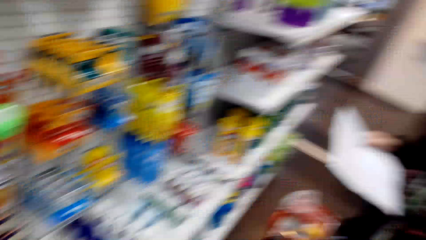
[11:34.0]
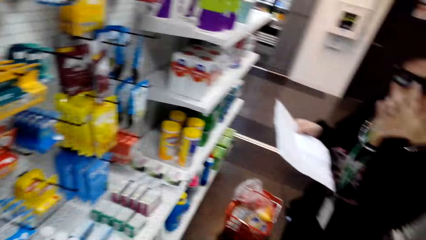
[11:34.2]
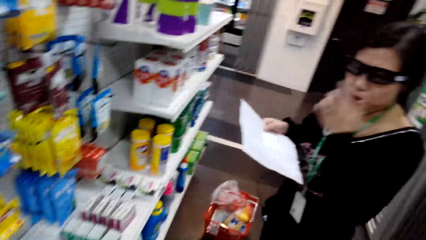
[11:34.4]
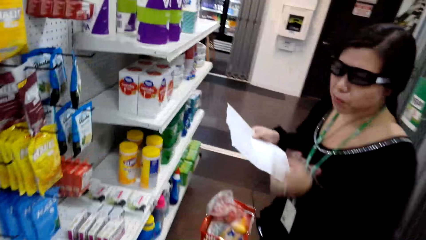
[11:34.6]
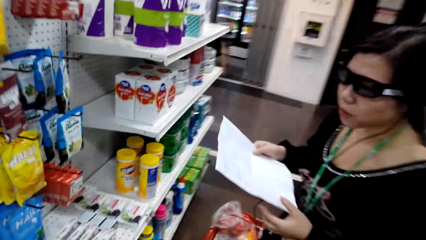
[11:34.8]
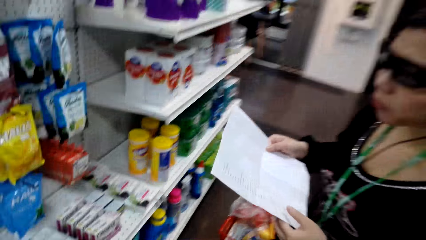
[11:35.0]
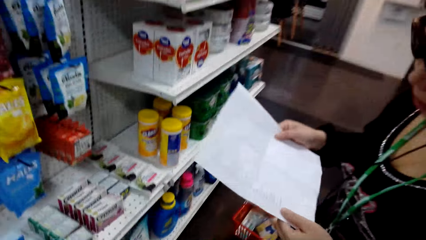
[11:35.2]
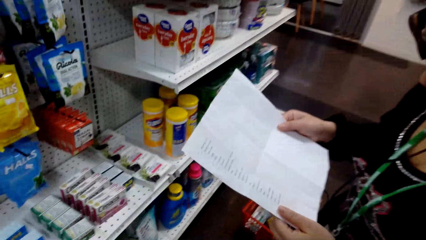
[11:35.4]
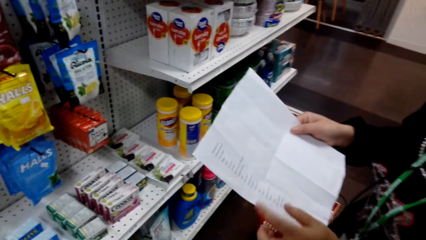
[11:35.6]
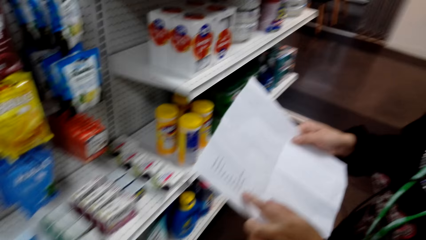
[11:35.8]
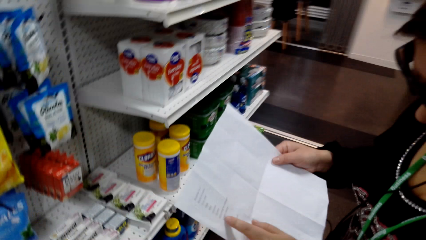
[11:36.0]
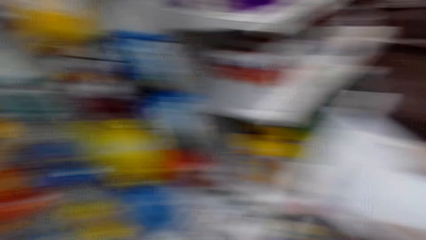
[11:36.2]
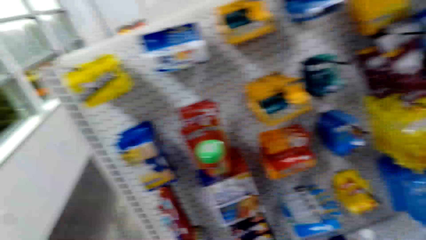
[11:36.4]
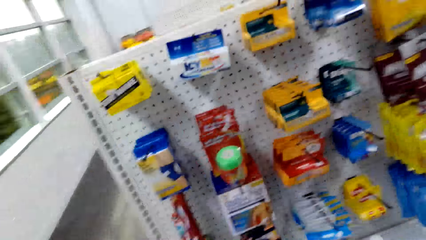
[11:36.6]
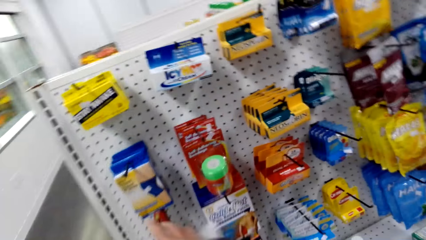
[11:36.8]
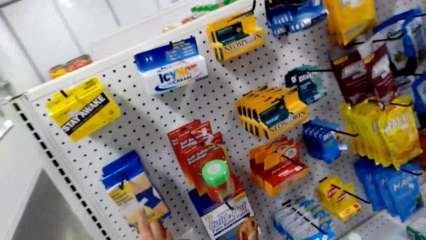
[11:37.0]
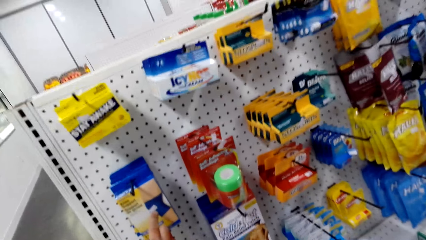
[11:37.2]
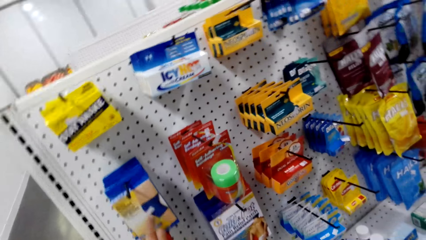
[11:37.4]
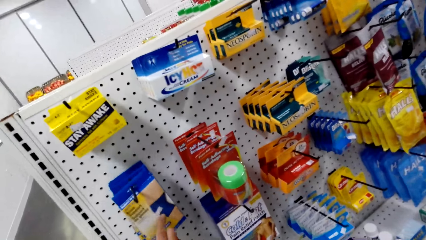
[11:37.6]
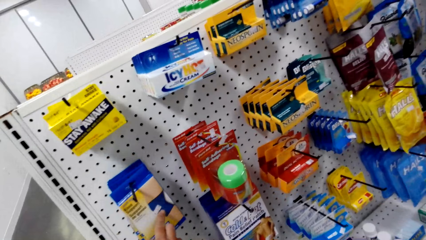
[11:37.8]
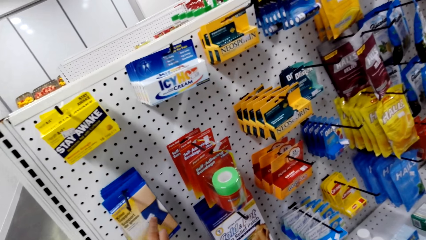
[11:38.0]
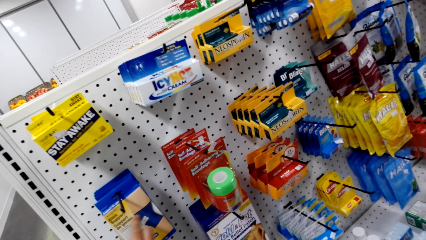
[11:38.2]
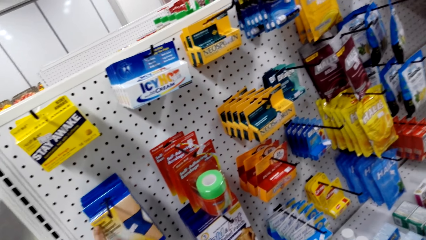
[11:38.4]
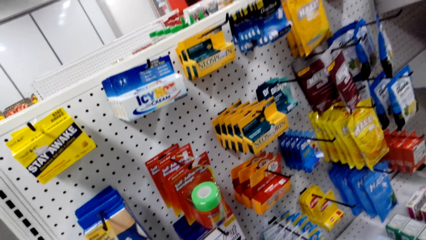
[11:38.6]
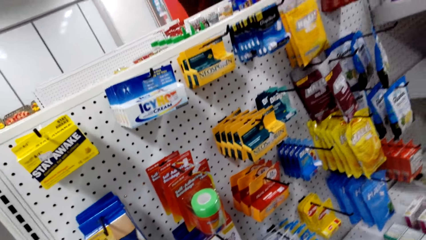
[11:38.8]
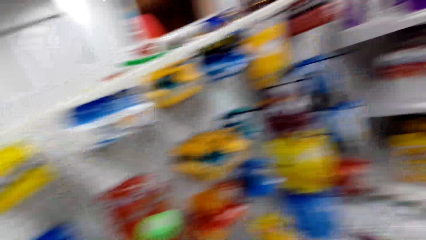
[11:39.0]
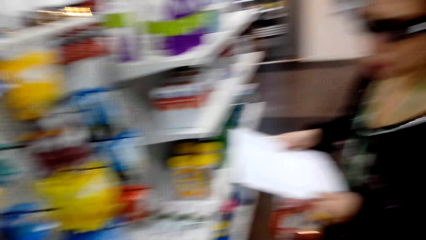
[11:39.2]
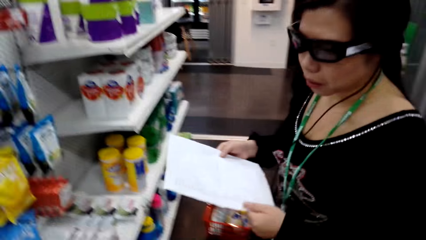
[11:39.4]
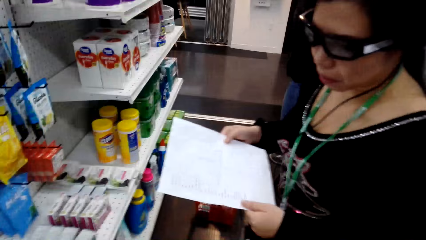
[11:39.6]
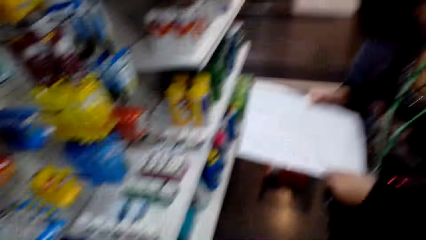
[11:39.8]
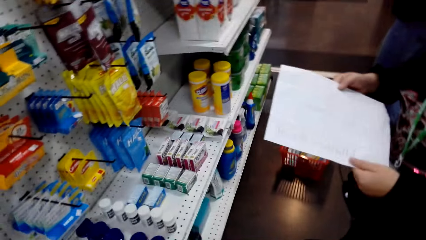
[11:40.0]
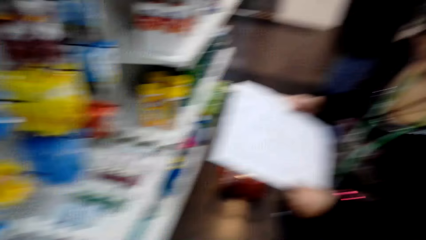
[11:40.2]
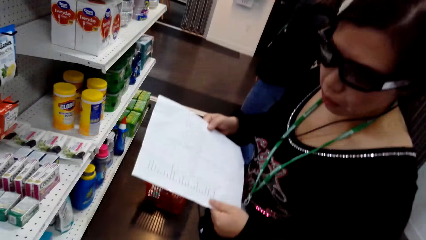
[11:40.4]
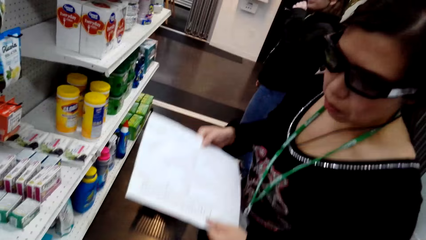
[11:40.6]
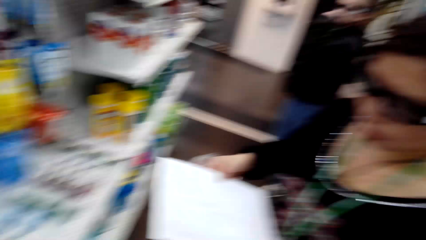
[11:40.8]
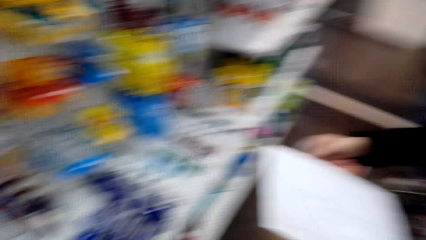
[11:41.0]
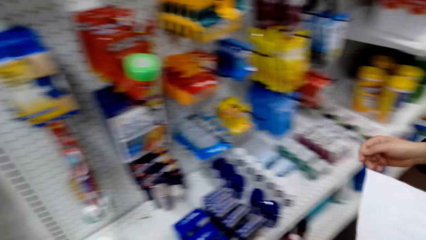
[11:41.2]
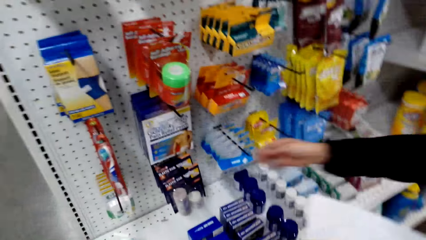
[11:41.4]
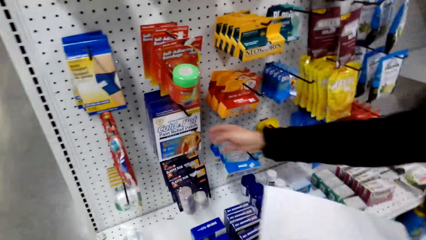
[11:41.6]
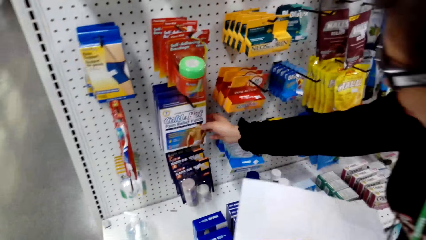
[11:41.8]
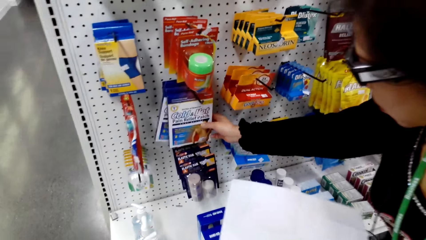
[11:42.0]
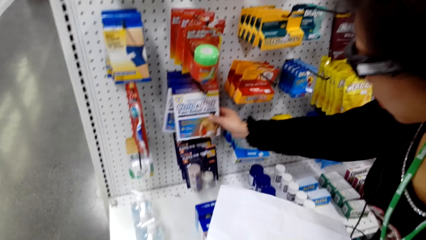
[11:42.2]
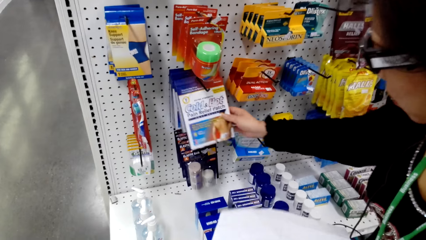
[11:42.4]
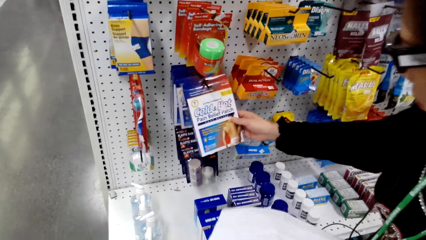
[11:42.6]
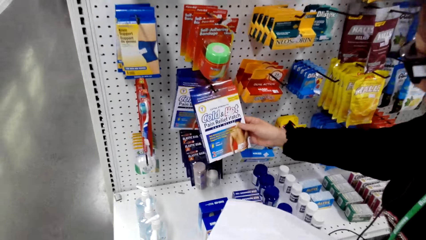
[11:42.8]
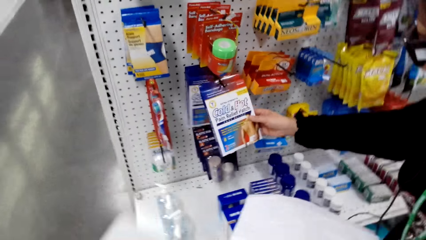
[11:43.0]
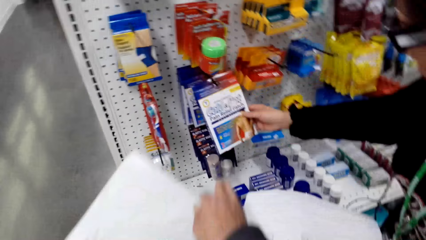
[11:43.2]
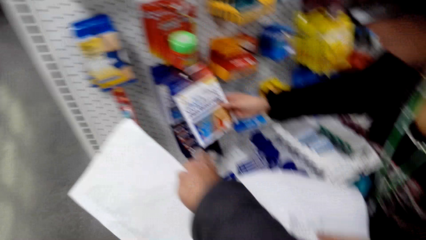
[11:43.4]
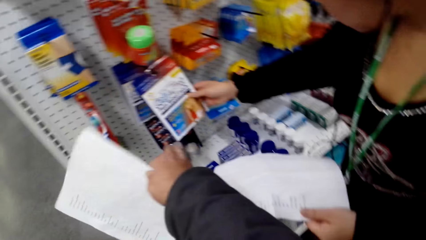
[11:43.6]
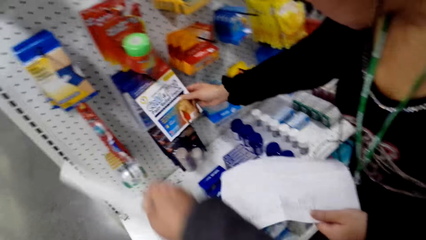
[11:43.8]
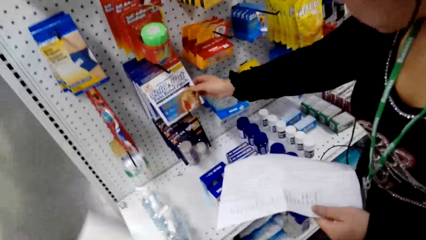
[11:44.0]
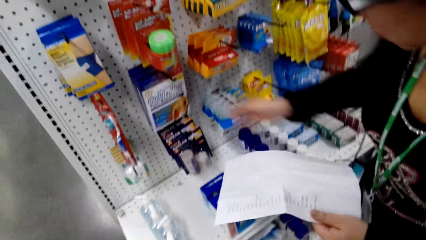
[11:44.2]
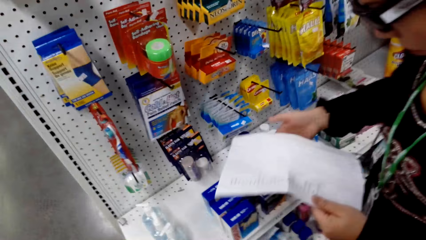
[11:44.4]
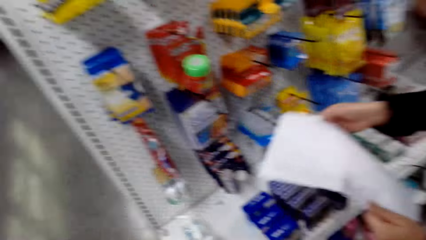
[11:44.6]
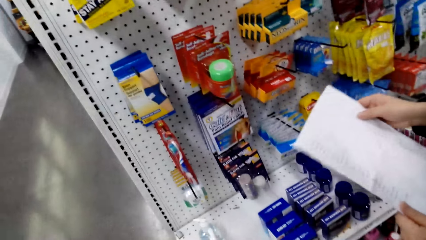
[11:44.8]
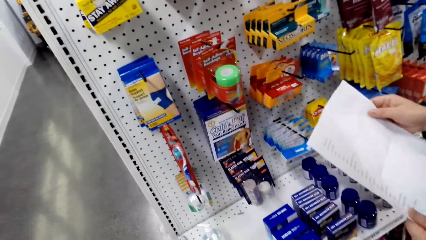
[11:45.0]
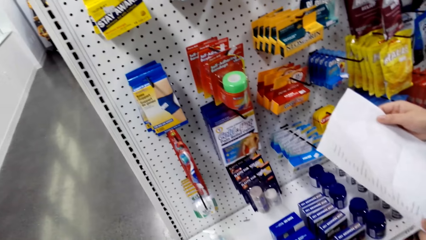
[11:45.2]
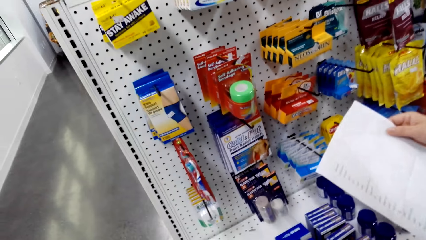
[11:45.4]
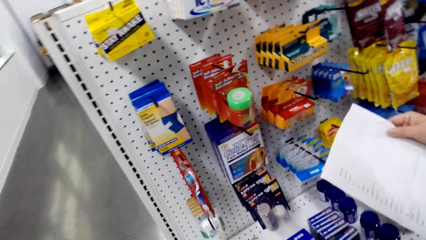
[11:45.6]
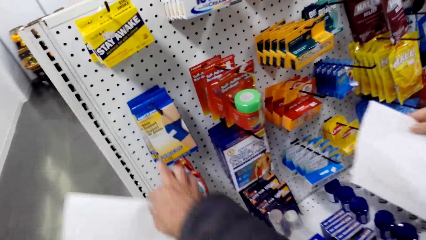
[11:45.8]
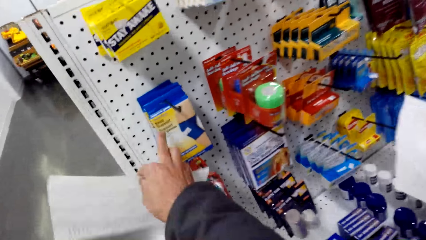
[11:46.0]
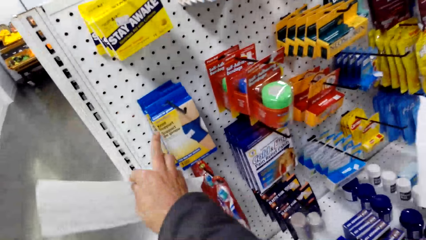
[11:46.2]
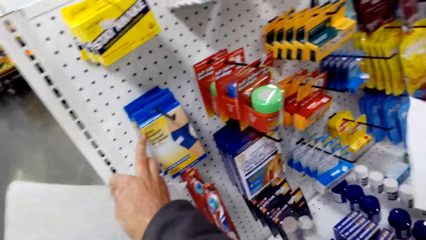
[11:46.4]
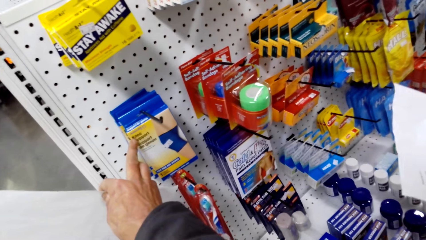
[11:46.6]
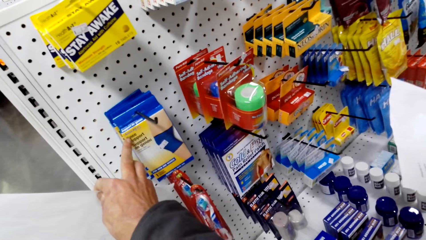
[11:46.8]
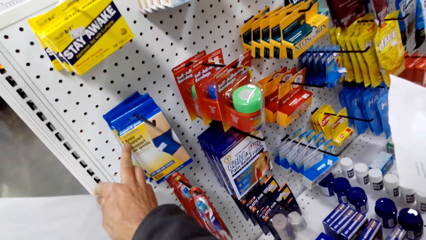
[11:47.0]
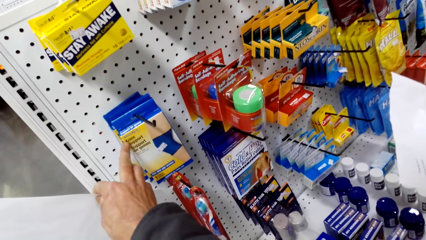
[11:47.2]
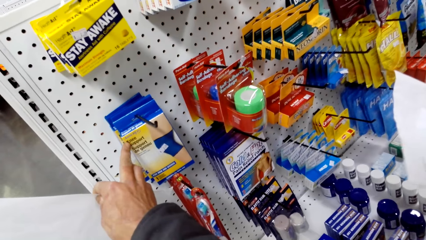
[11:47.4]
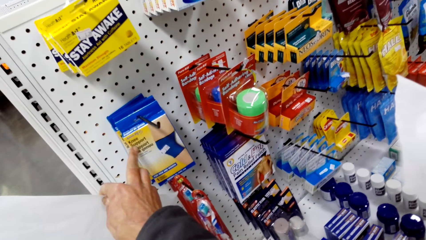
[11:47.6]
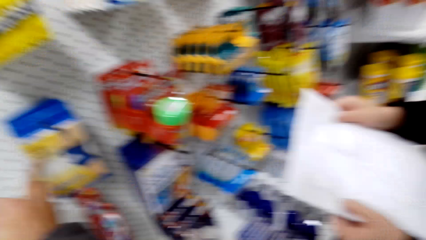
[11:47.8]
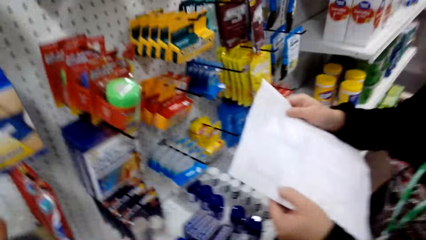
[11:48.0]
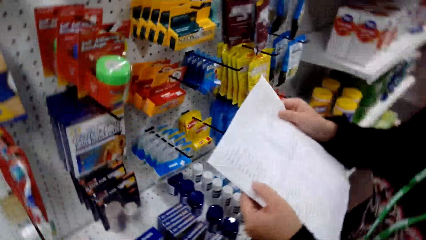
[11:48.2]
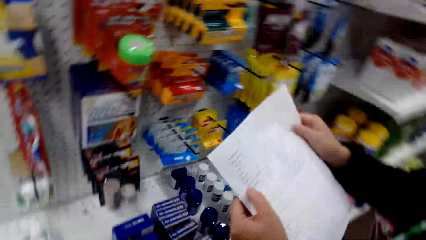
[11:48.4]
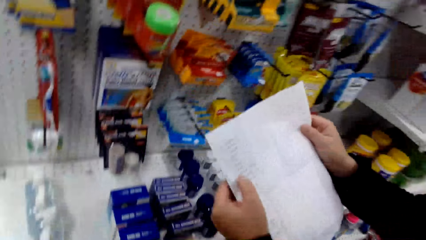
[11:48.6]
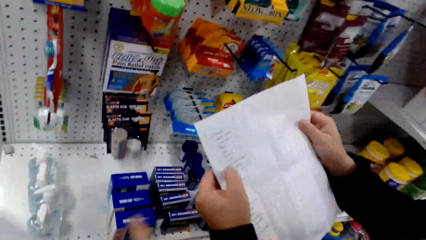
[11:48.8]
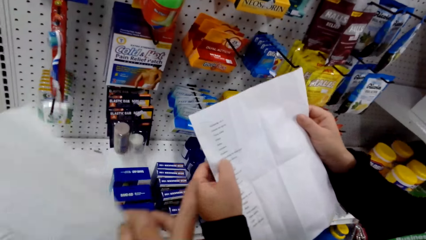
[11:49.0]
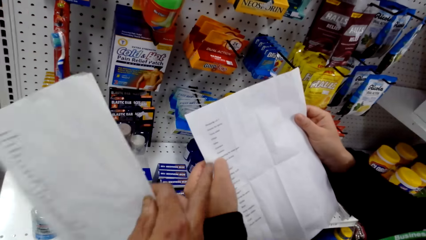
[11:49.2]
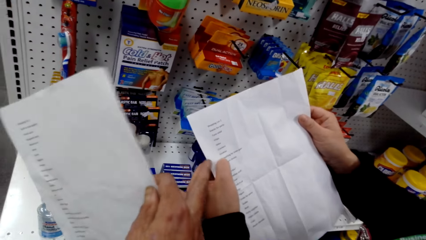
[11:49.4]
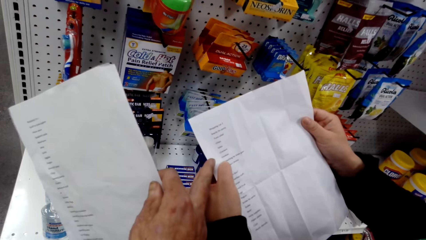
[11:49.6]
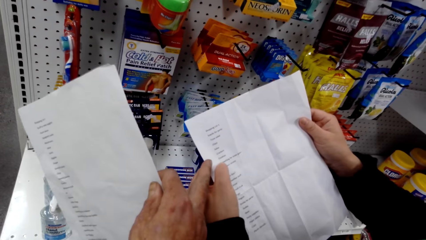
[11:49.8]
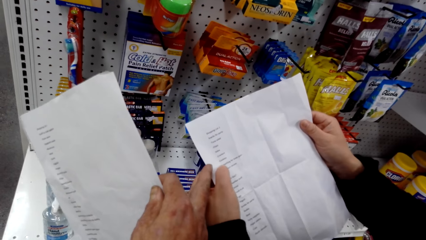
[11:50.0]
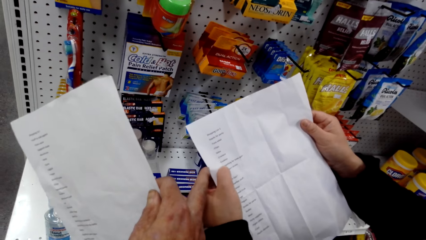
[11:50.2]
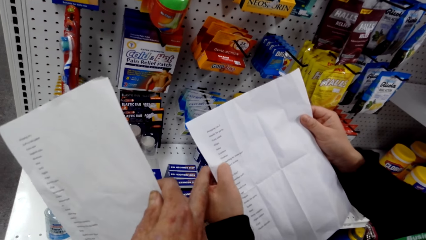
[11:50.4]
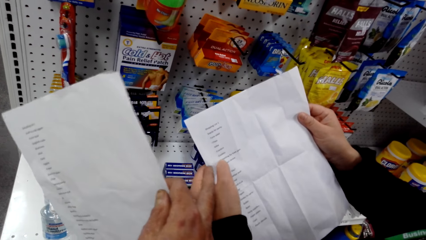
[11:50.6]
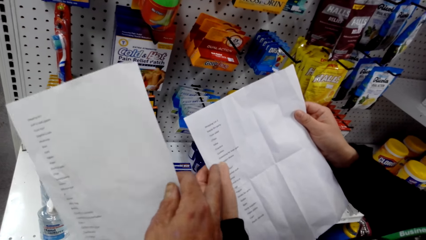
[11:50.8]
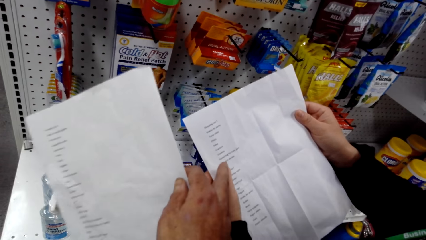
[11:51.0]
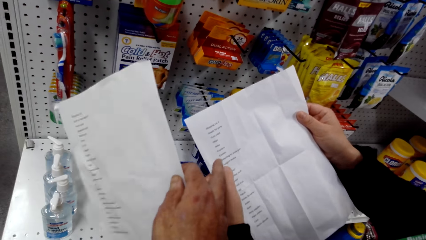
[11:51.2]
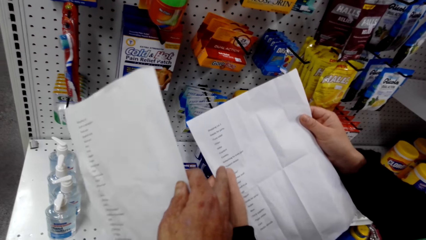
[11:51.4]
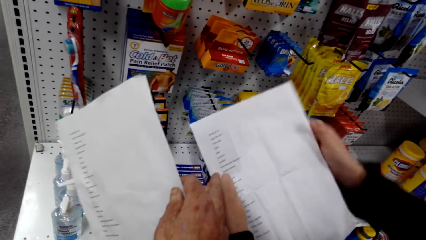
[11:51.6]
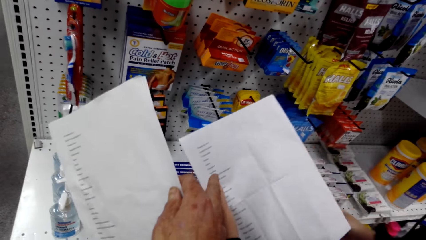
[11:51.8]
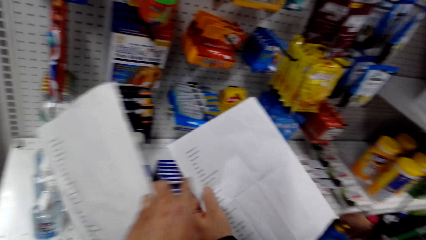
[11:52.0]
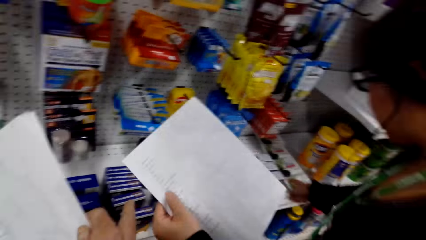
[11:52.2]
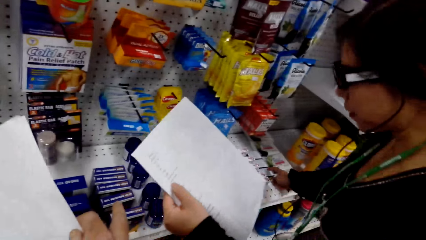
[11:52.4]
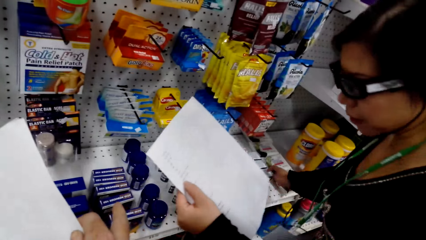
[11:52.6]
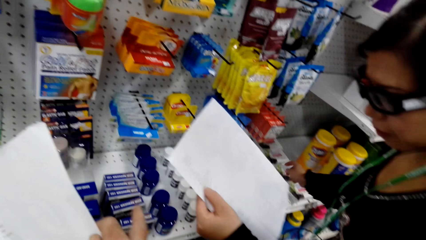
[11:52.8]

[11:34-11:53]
A man holds a paper. The camera wearer turns around and looks at the man's paper. They hold a packet on the shelf and turn around. The man holds the paper. The camera wearer turns around. The man holds a packet. The camera wearer holds a paper. The man holds the paper. The camera wearer points at something, holds the packet and turns around. The man holds the paper. The camera wearer looks at the paper of the man. They hold the paper.
